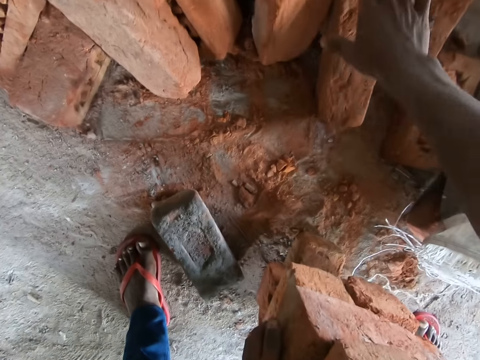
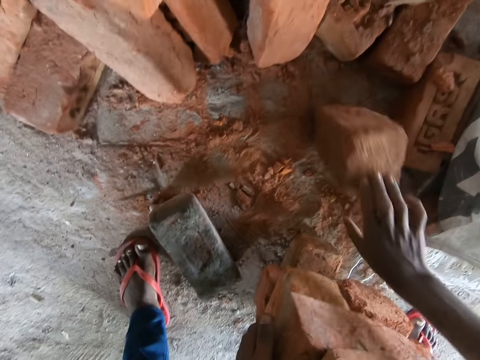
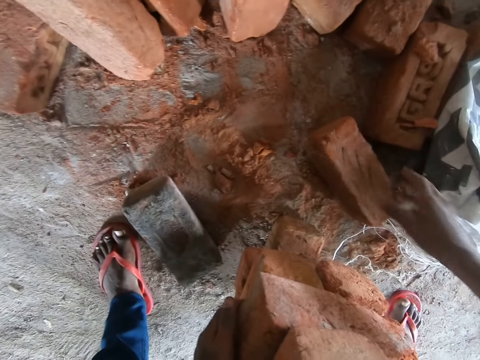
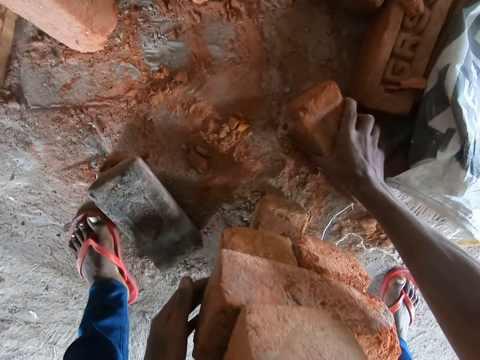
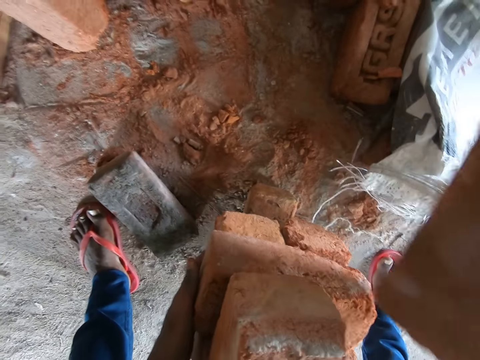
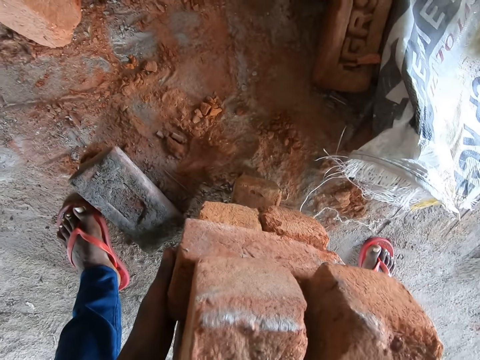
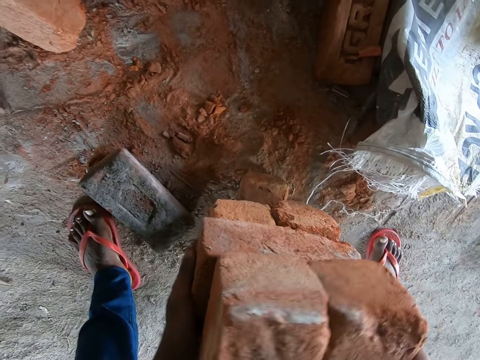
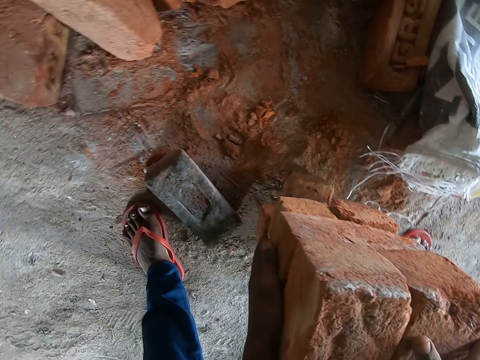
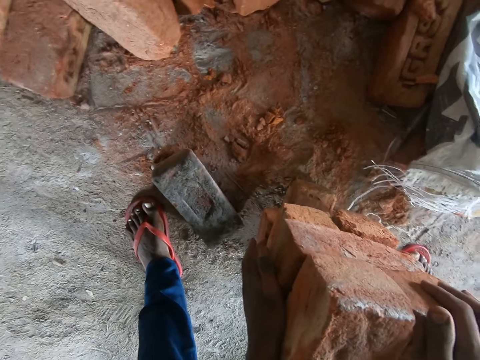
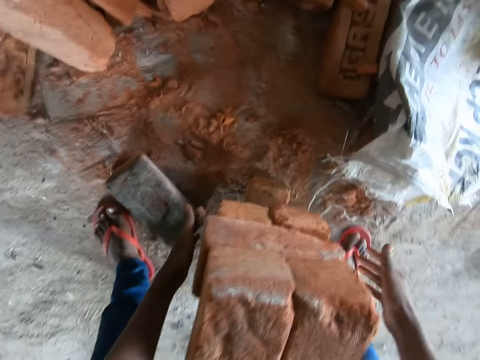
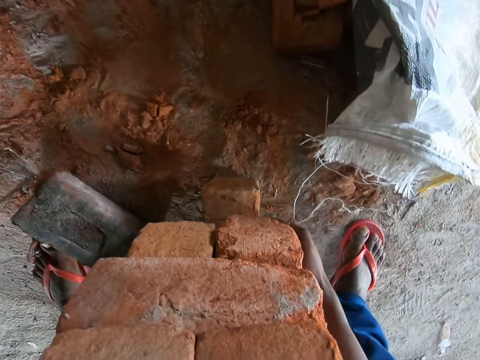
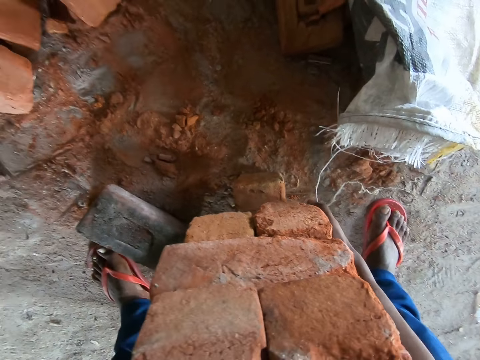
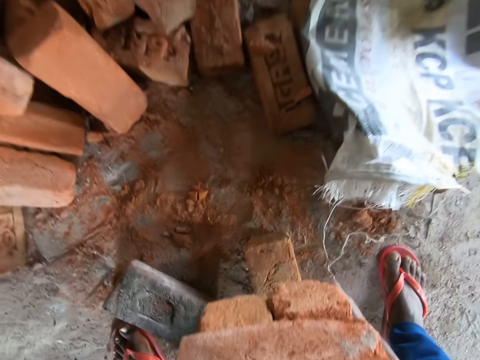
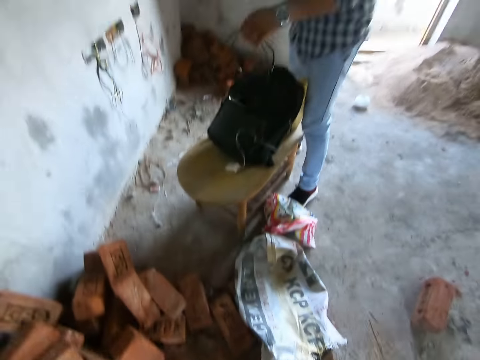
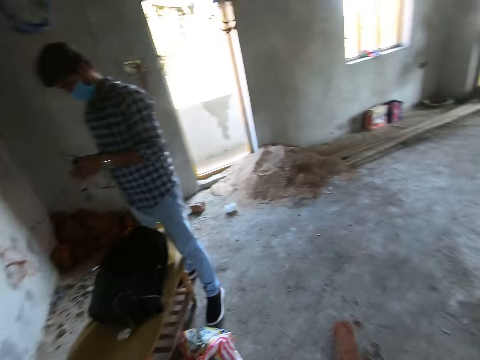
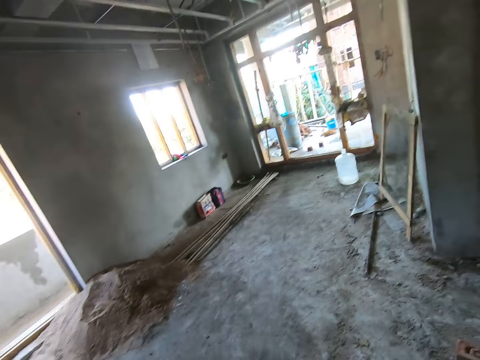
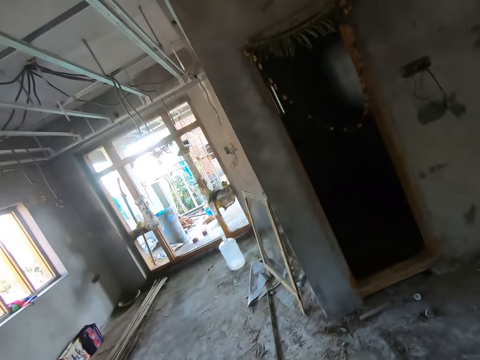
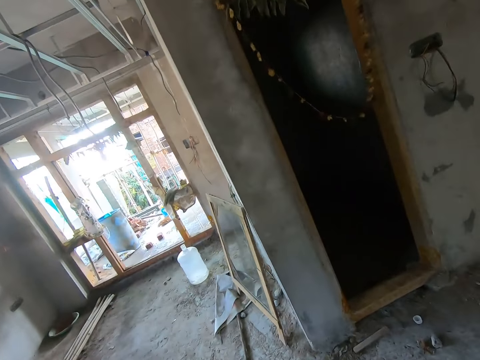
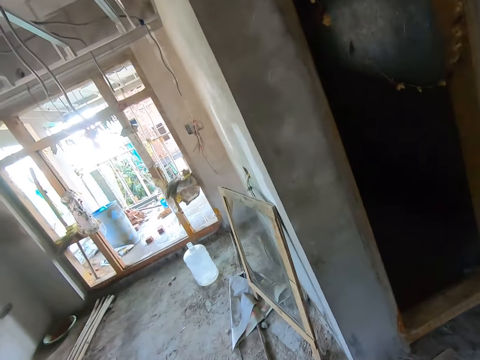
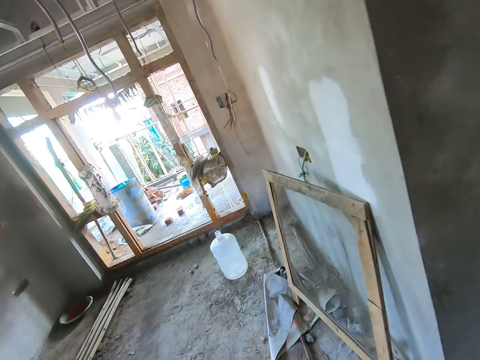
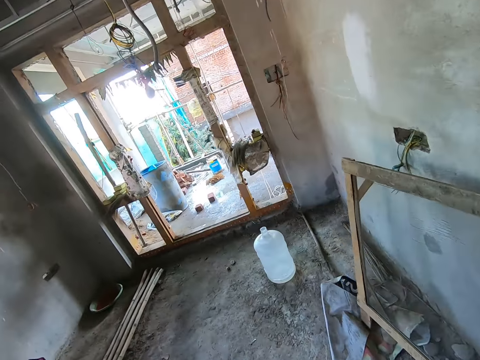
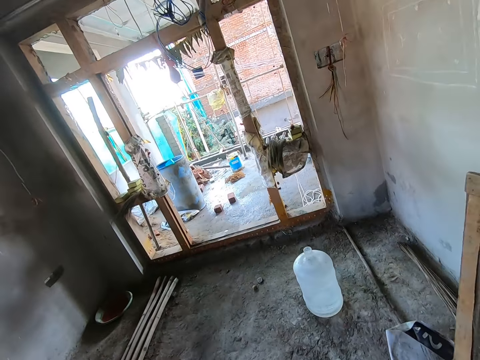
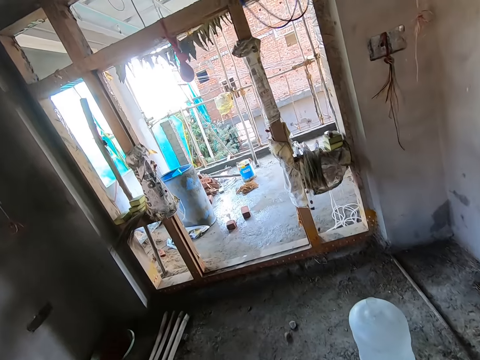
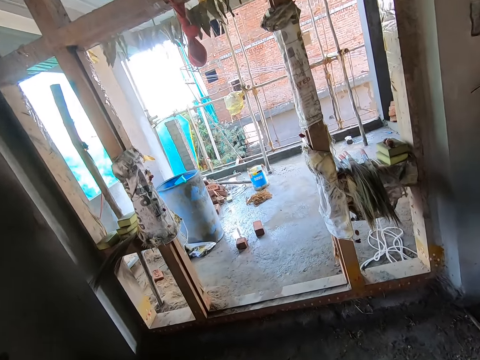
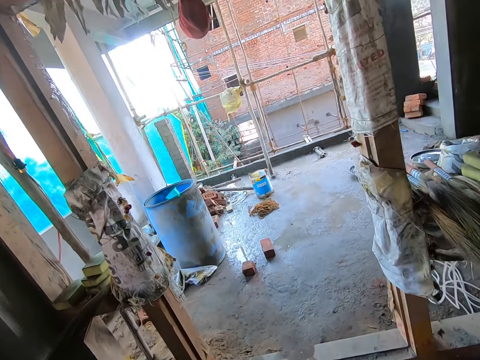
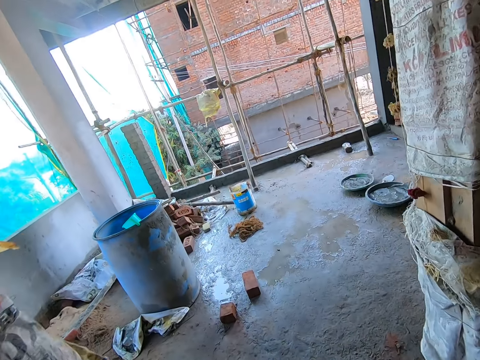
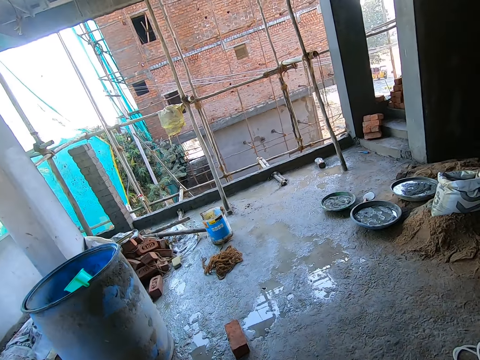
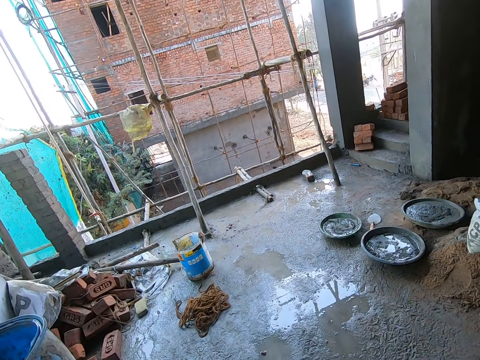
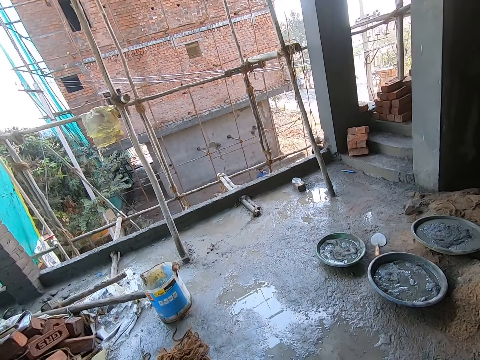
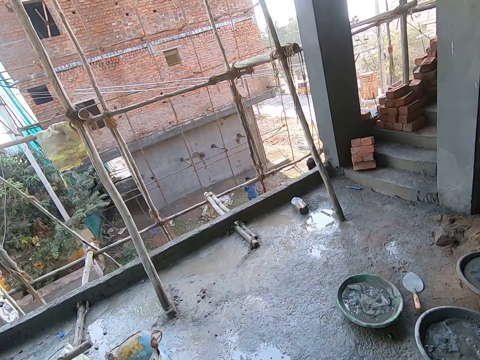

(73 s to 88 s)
The camera wearer flips a brick on the ground with his right hand. He picks the brick from the ground with his right hand. He places the brick on the bricks with his right hand. He interacts with a man. He arranges the bricks. He lifts a pile of bricks from the ground with both hands. He interacts with the man. He carries the arranged bricks. The man holds two black cords in both hands. The camera wearer interacts with the man. He turns around. He walks in the construction room.

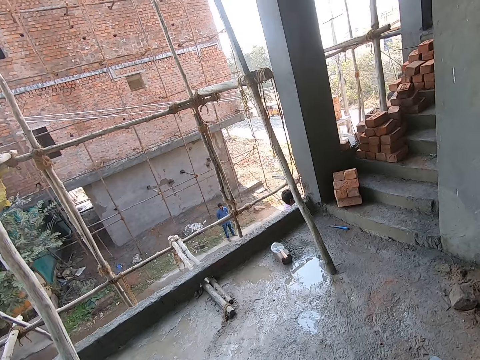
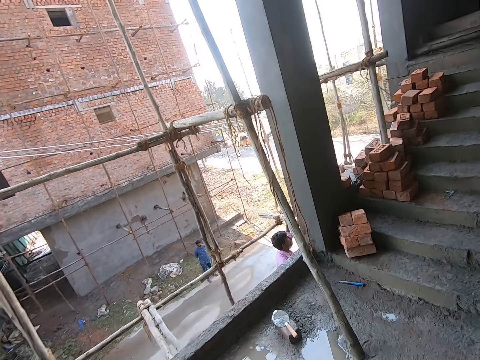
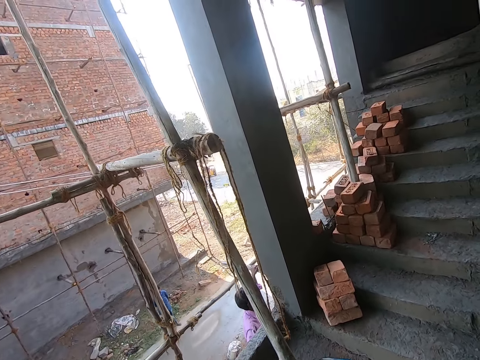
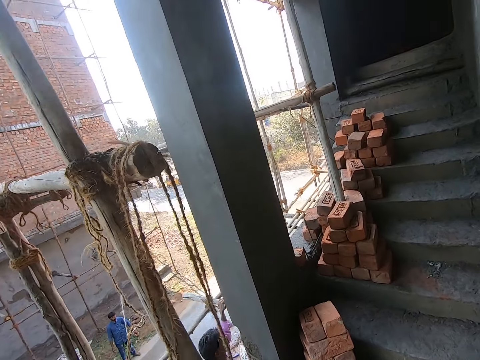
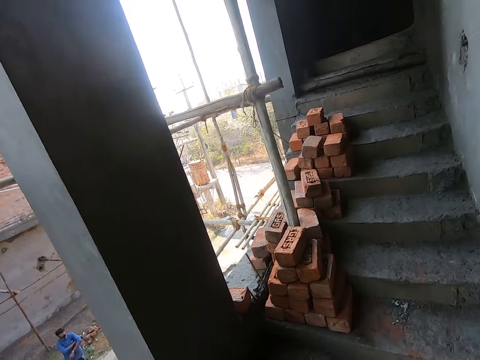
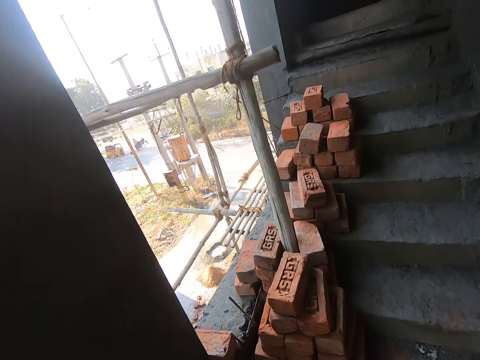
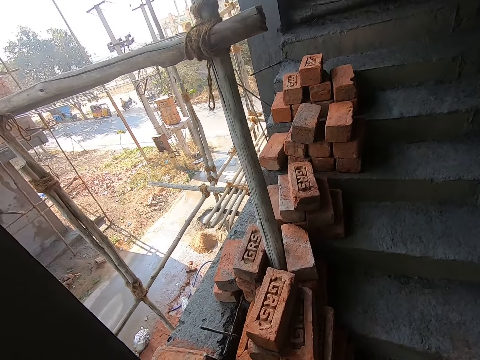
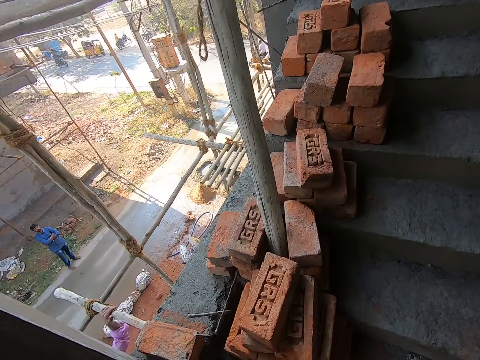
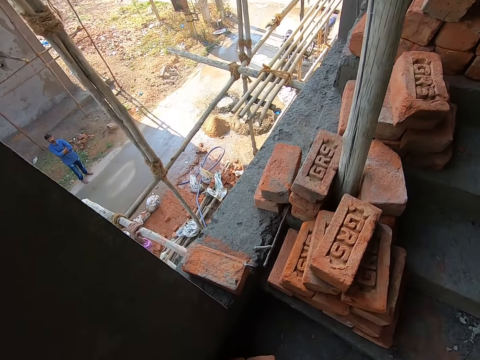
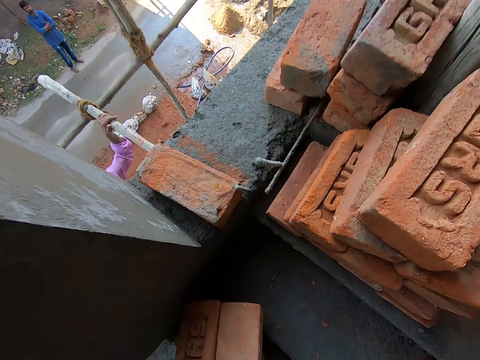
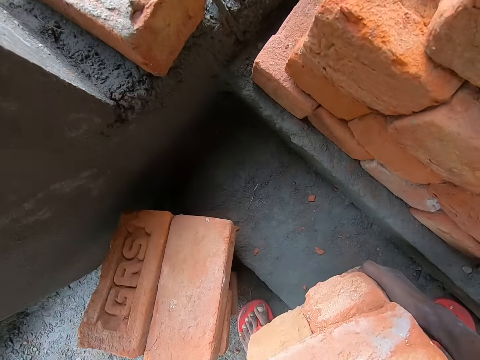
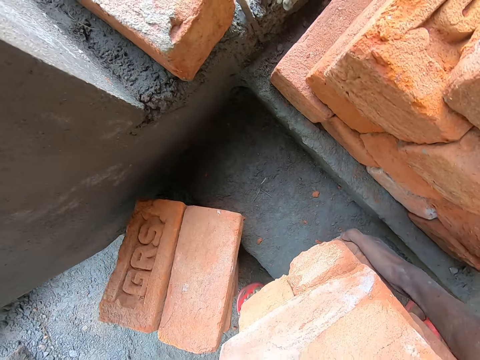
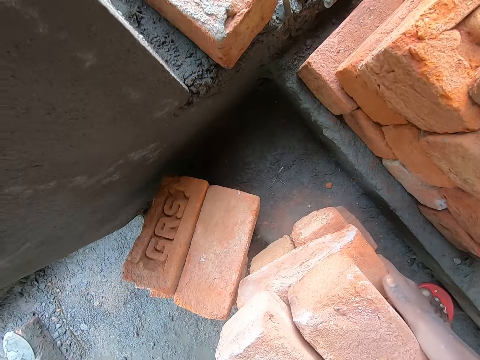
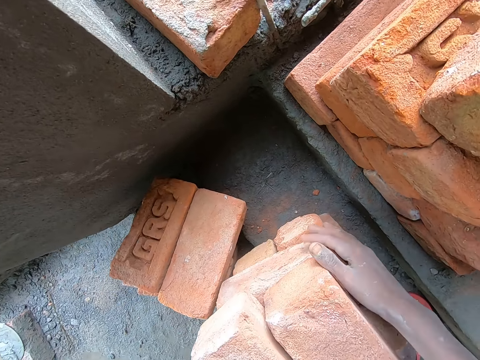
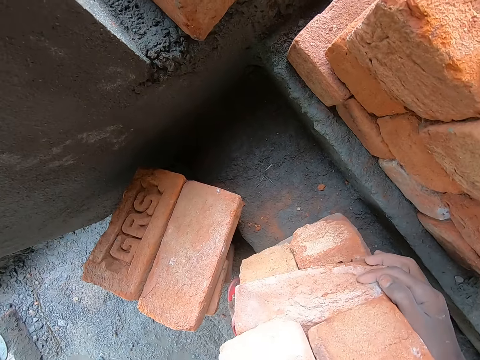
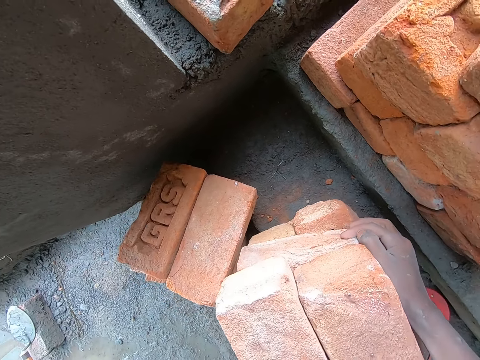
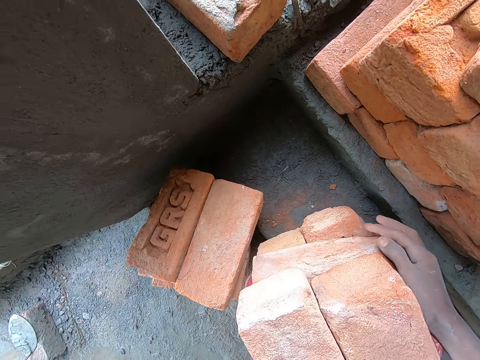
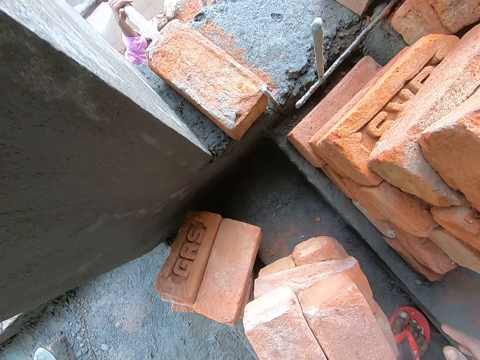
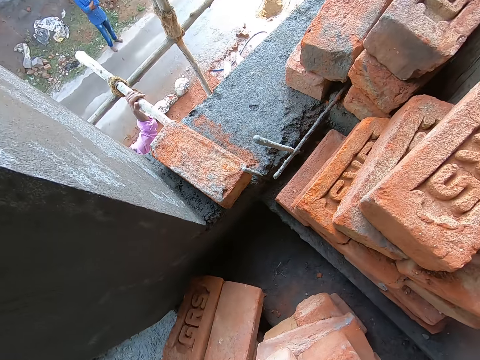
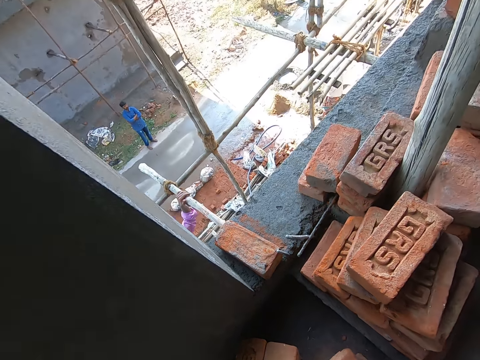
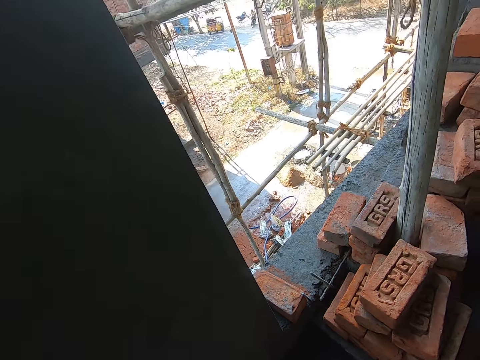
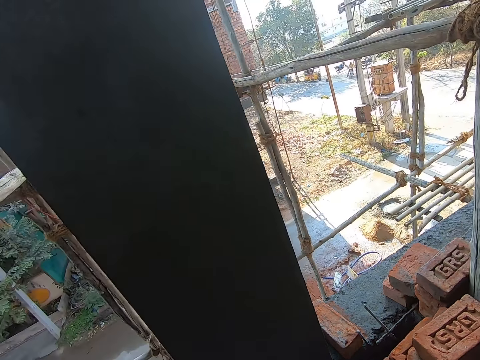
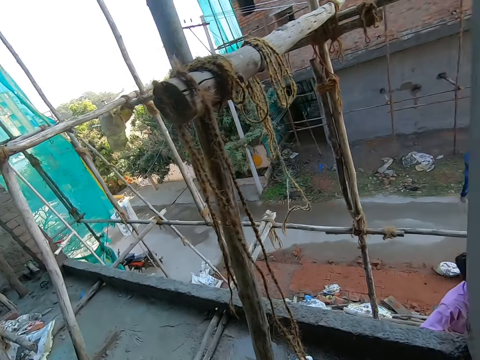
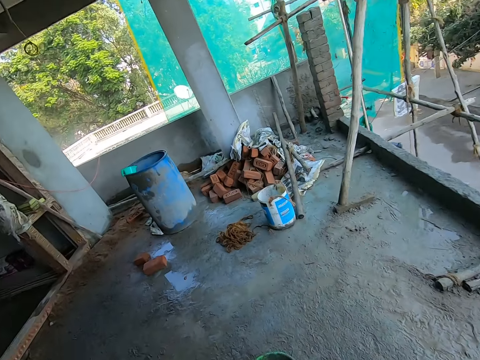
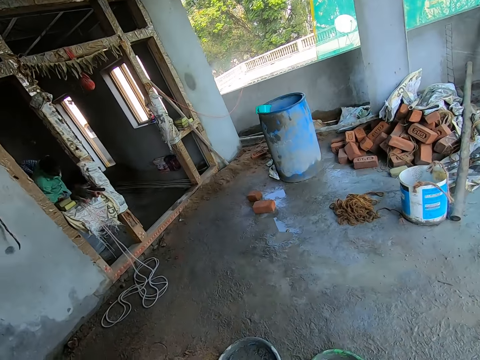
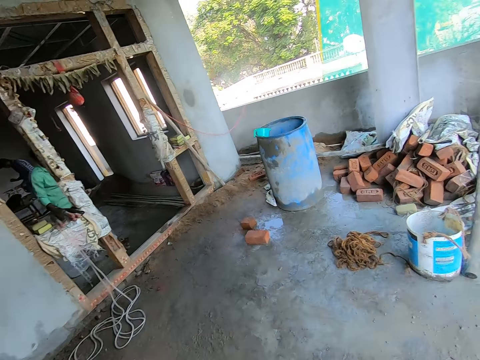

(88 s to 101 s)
The camera wearer walks toward the stairs. He drops the pile of bricks on the ground with both his hands. He adjusts the pile of bricks on the ground with both his hands. He interacts with a person. He turns around.
